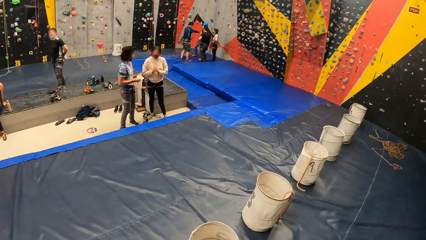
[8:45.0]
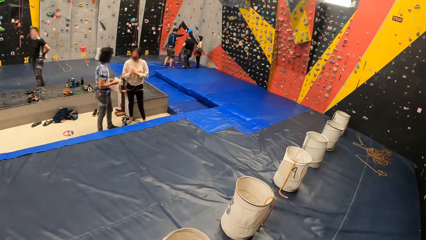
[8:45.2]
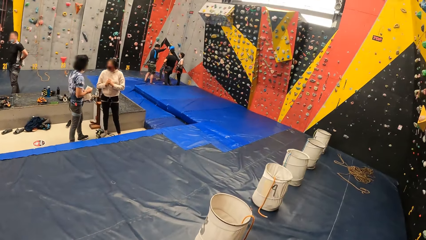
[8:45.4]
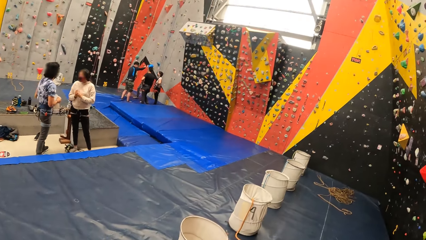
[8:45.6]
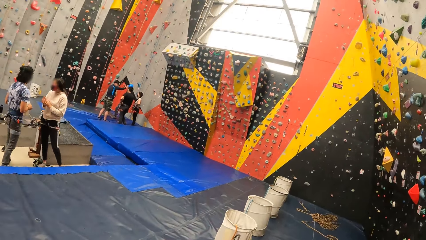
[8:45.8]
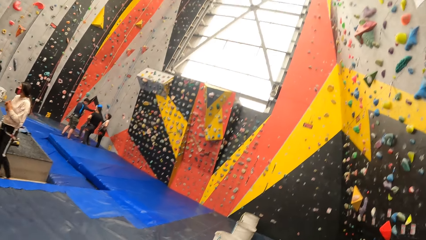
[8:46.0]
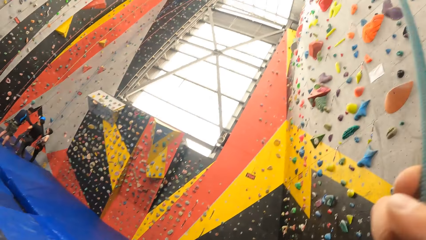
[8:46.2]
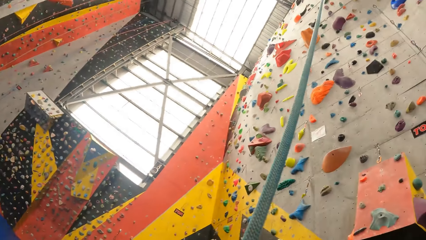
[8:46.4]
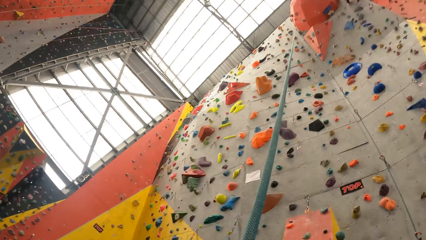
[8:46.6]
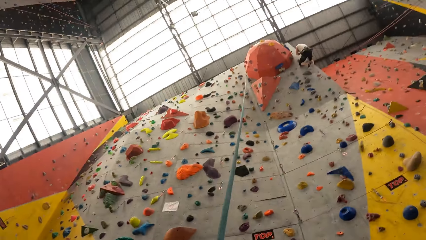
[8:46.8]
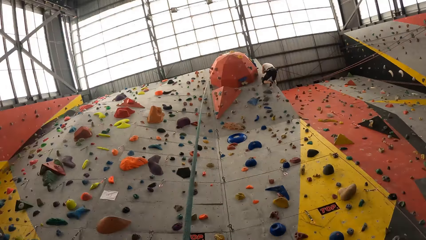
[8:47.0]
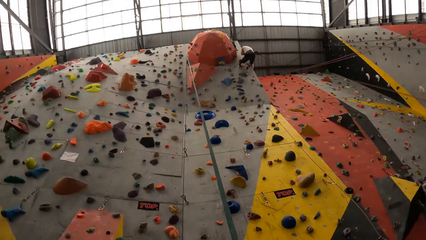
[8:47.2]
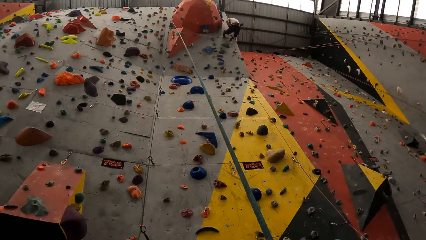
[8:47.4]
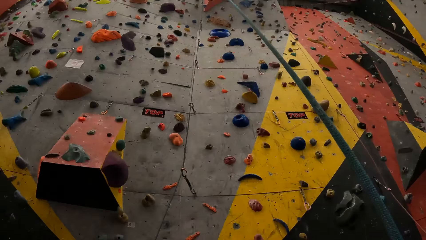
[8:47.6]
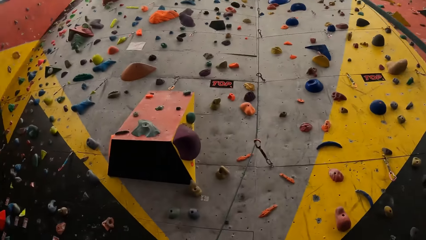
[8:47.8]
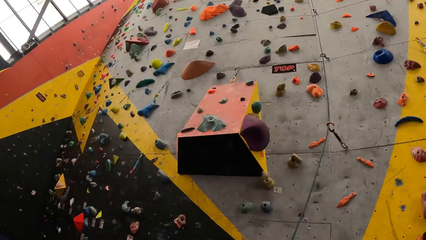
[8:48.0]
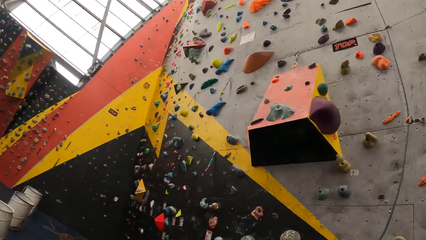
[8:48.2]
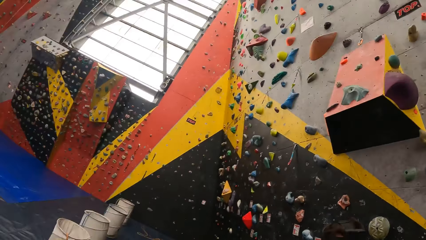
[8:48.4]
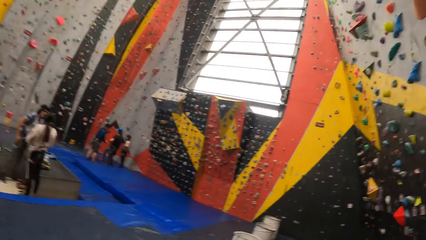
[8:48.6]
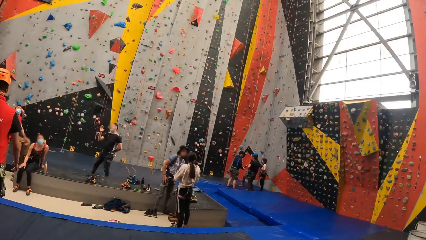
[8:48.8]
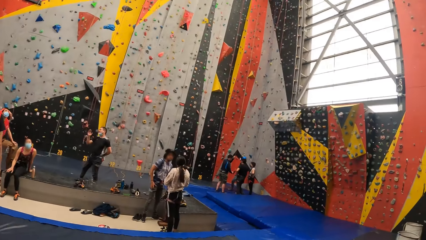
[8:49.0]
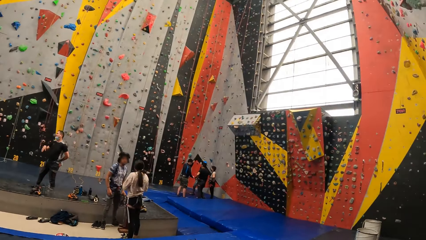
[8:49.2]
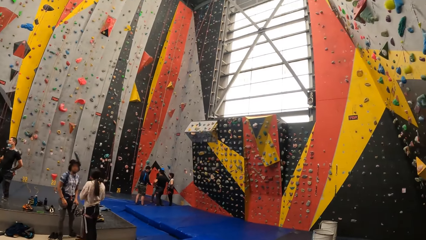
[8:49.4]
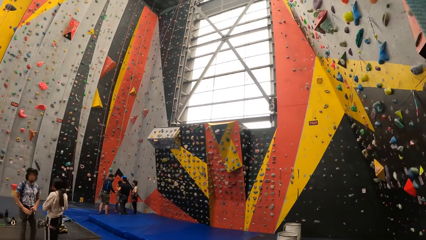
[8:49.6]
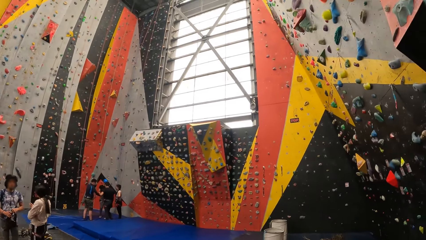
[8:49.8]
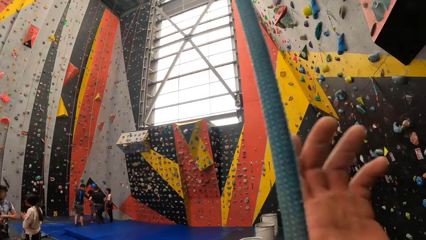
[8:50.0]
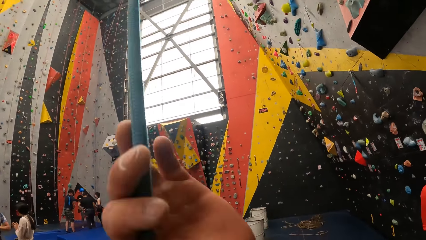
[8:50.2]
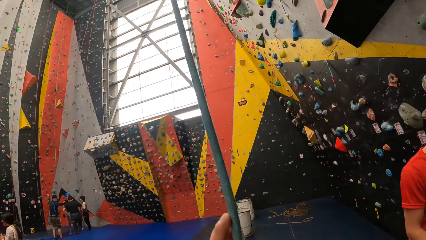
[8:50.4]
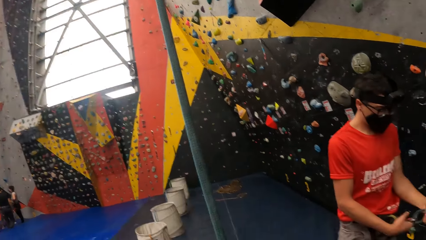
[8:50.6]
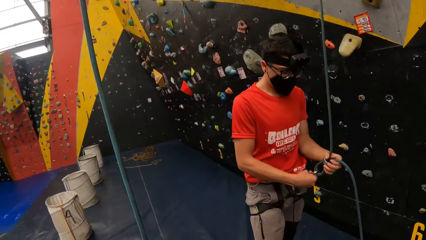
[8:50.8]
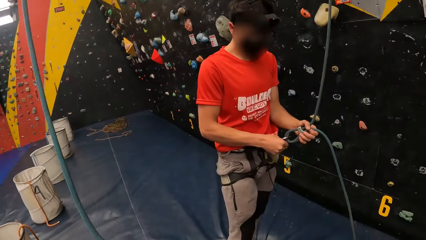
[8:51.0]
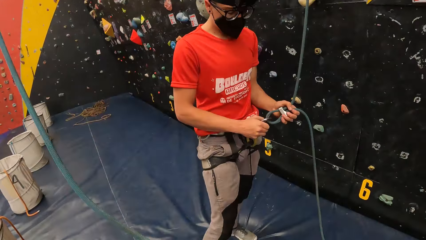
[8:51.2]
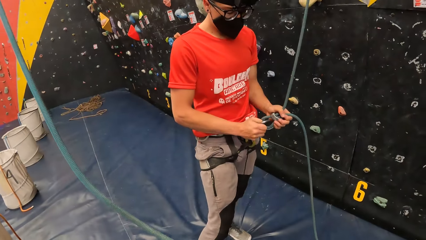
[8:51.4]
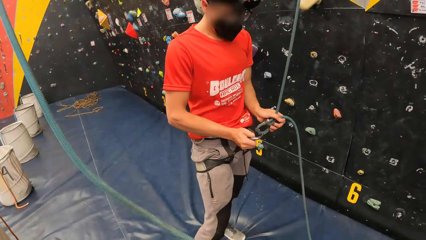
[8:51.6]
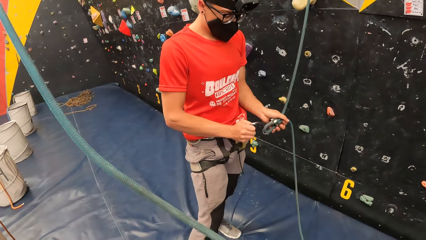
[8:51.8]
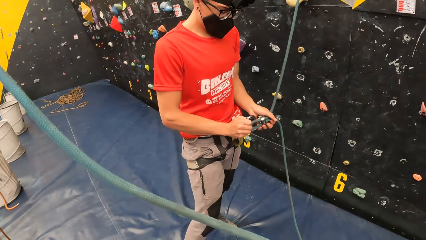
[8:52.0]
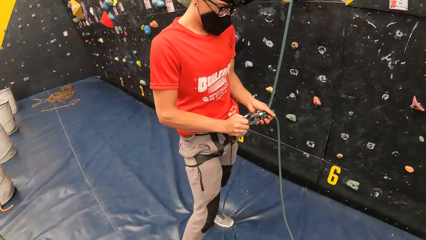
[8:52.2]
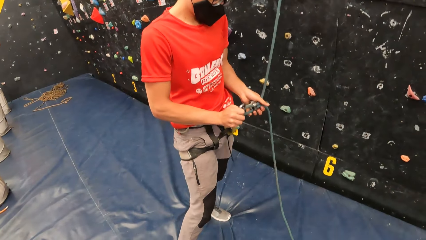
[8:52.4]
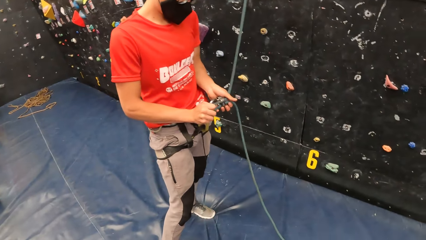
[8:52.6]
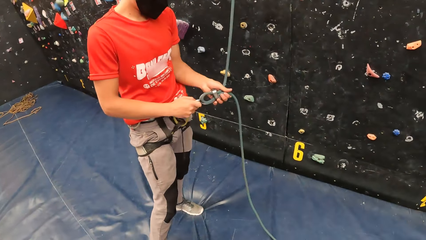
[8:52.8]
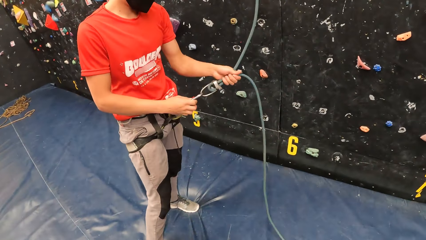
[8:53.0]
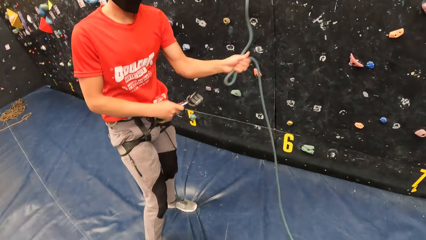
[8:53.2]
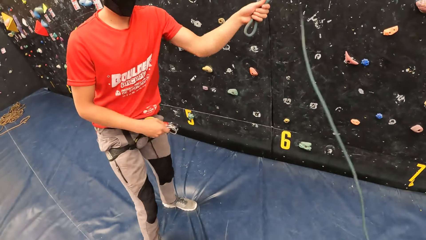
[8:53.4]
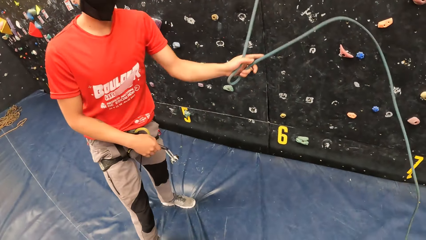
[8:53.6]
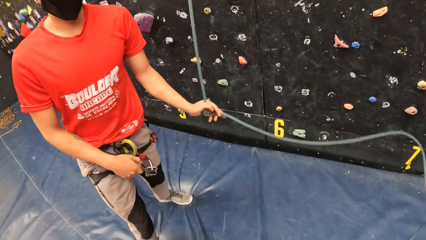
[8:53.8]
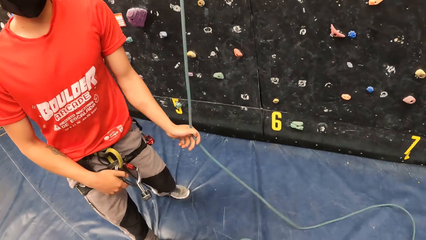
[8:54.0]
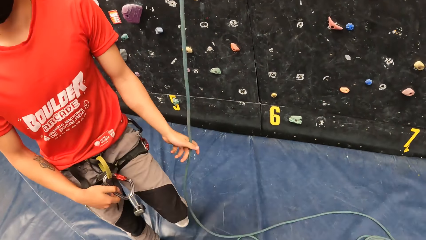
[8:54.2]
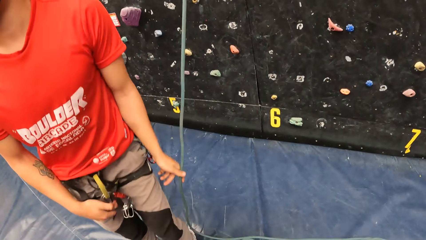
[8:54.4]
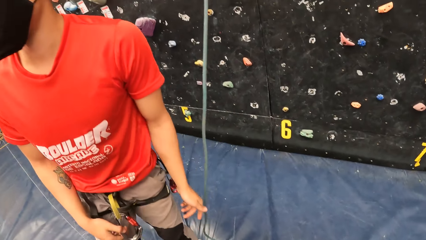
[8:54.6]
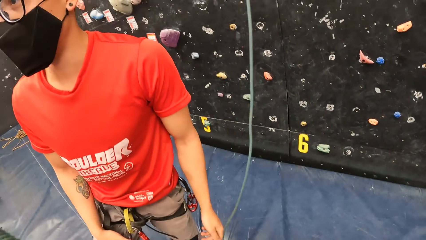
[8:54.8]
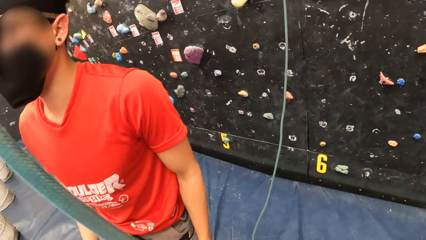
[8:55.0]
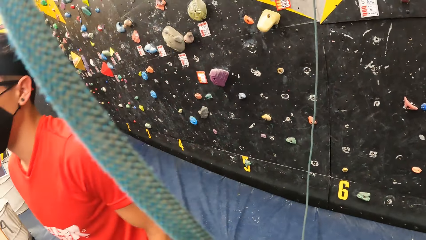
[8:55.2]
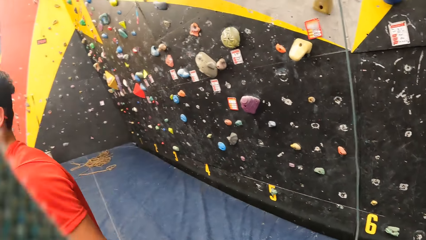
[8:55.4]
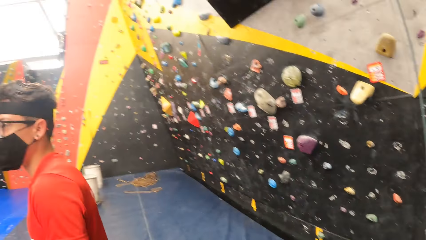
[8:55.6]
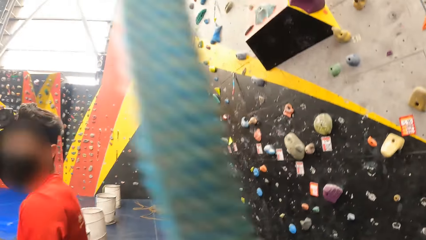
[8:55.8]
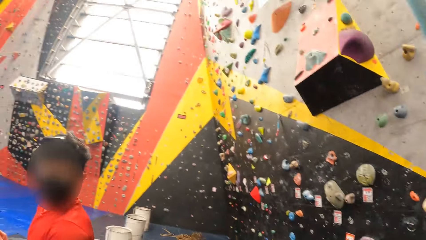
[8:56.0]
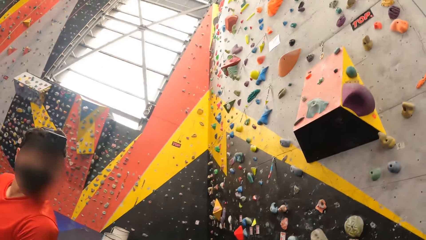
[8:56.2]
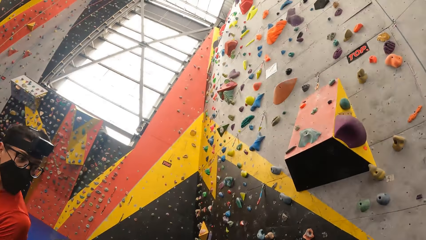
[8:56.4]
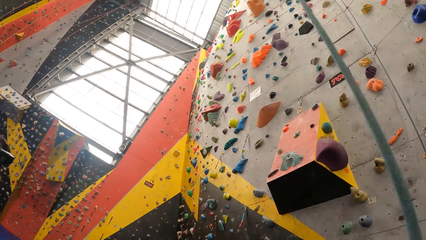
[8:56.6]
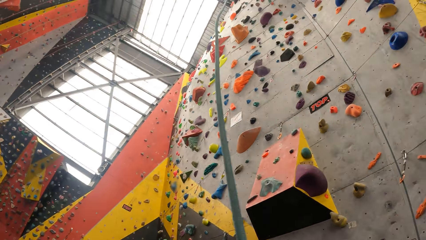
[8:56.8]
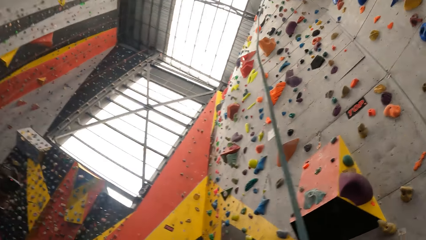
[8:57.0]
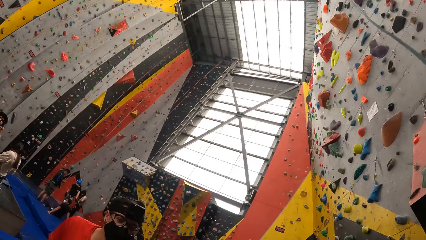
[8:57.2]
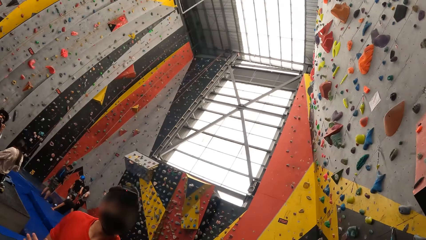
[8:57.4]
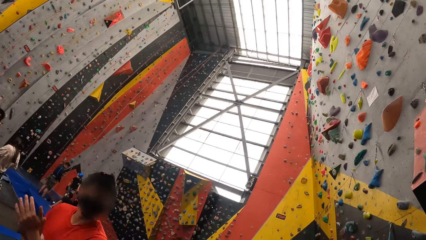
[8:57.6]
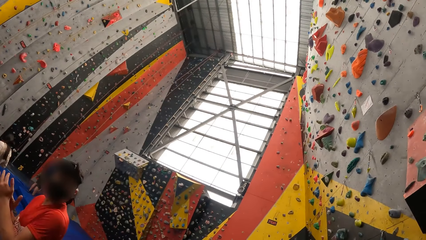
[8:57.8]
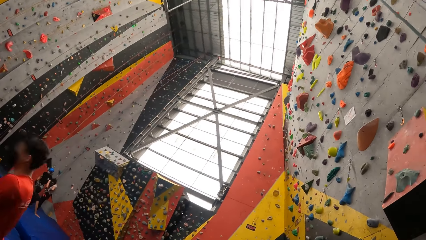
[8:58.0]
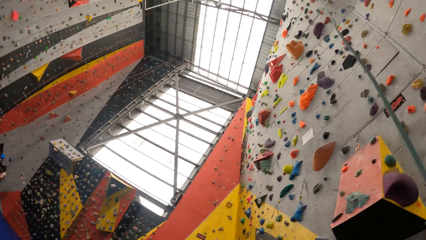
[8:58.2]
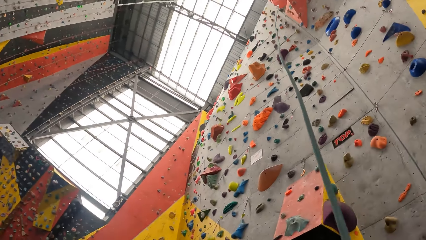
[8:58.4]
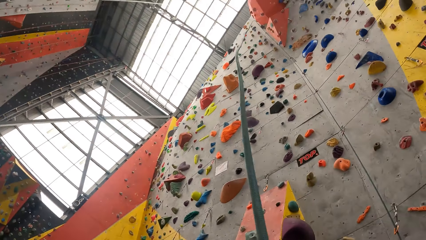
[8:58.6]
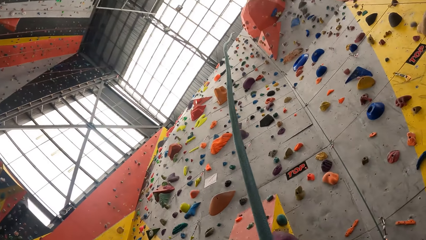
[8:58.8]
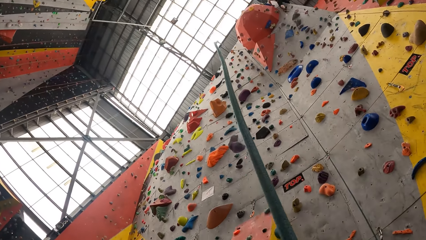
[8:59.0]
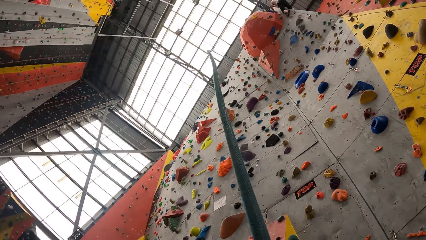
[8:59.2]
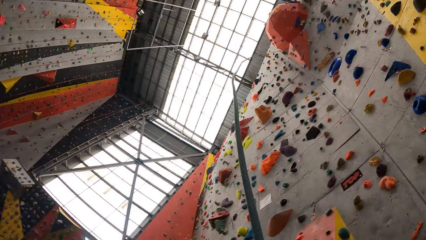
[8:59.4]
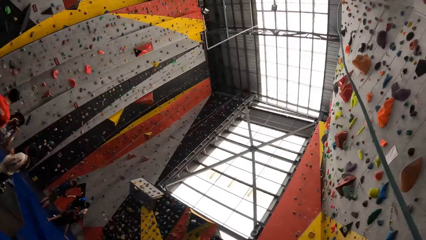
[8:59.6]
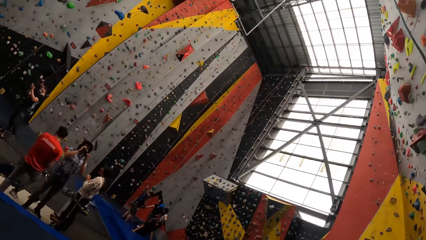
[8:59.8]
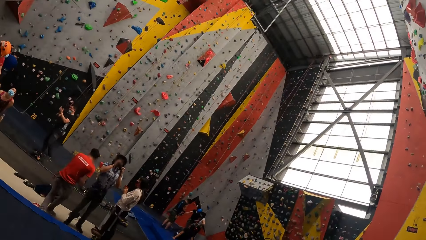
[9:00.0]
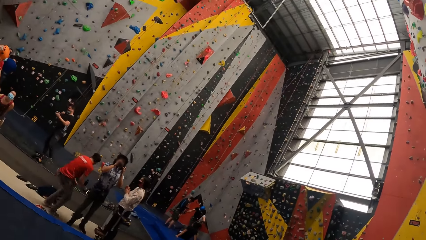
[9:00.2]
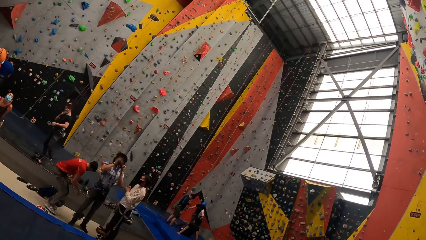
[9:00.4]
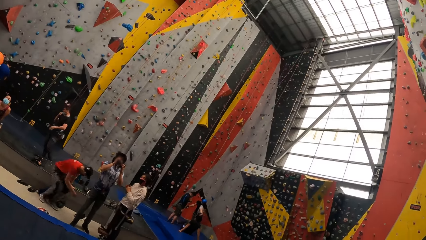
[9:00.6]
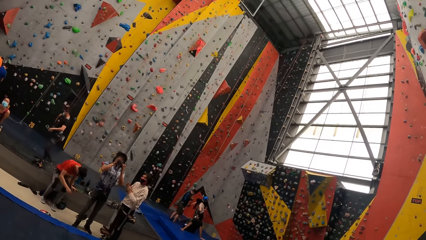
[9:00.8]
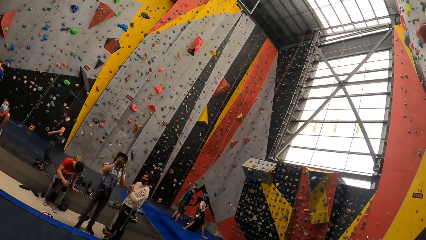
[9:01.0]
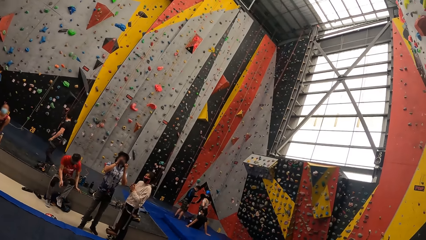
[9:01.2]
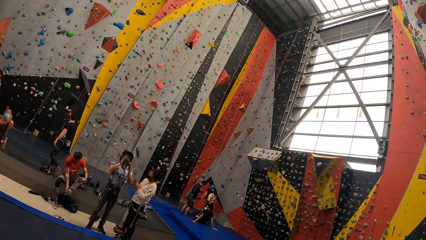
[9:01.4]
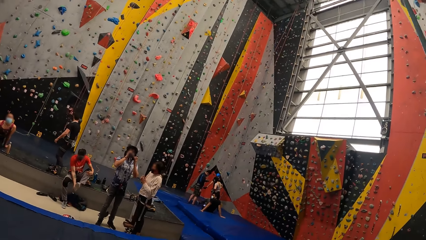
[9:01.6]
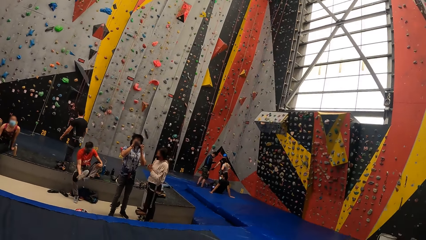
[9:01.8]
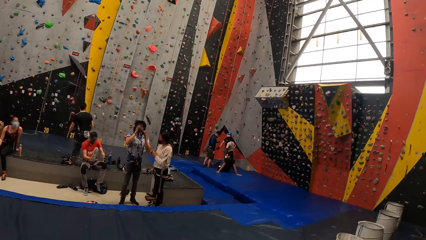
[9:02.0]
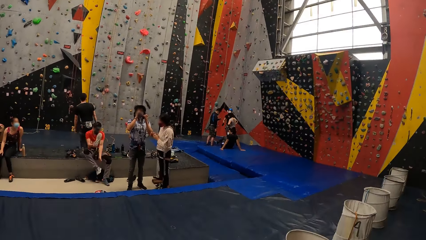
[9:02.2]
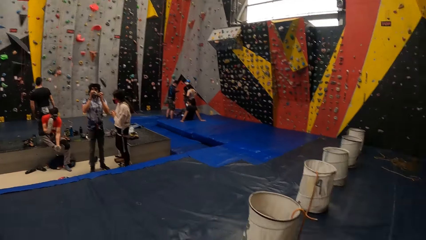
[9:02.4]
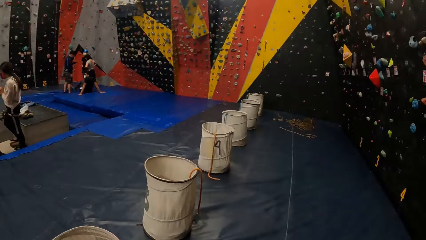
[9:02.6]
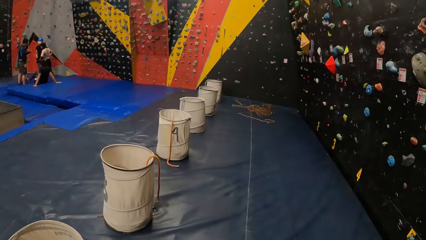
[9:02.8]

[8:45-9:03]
The camera wearer looks forward. They look back. They look around the room. They look forward. They converse with a man. The camera wearer looks back. They look up the bouldering wall. They look back.
